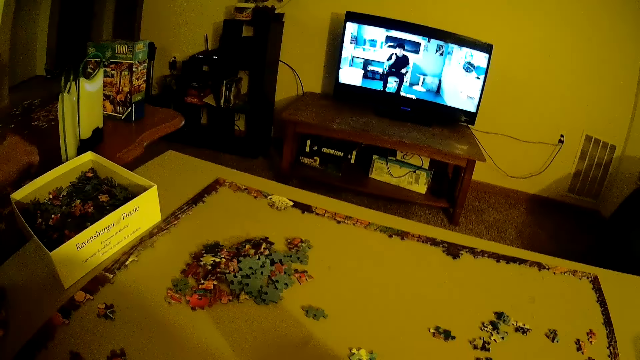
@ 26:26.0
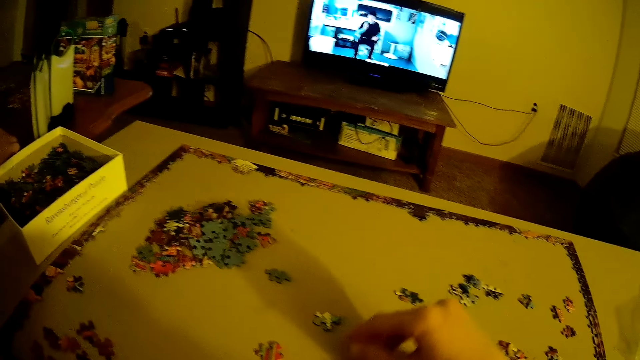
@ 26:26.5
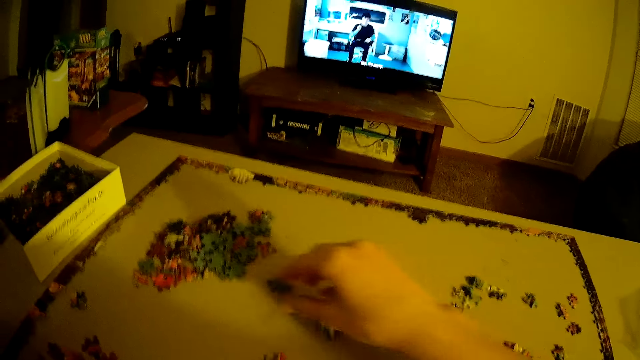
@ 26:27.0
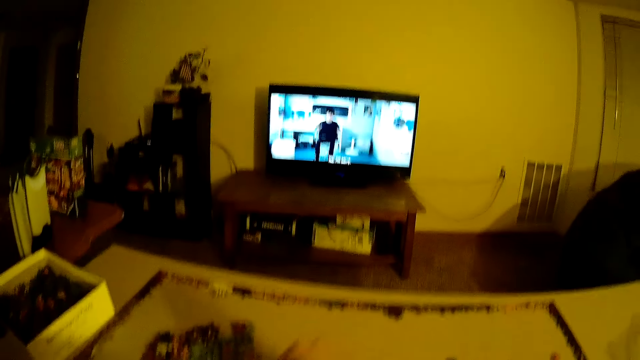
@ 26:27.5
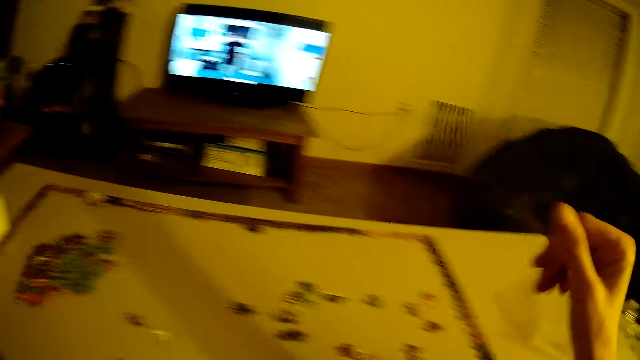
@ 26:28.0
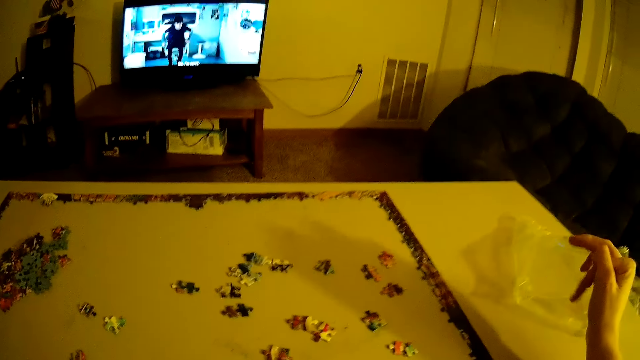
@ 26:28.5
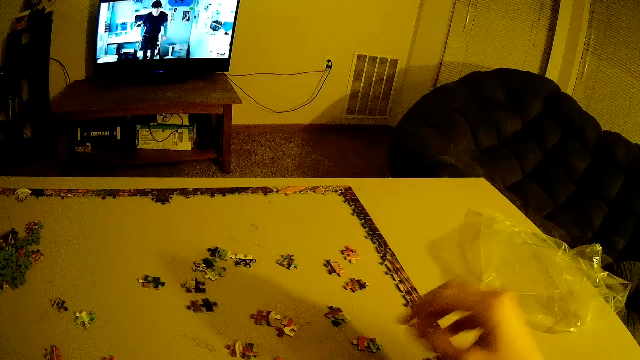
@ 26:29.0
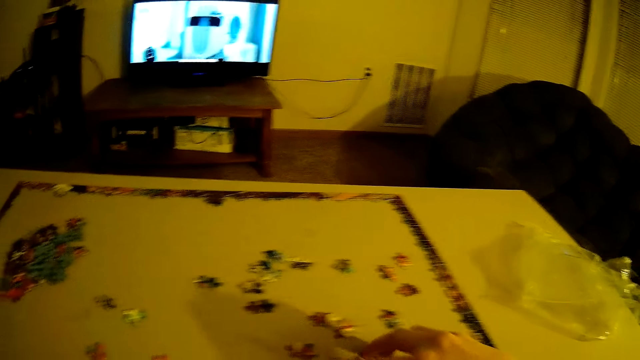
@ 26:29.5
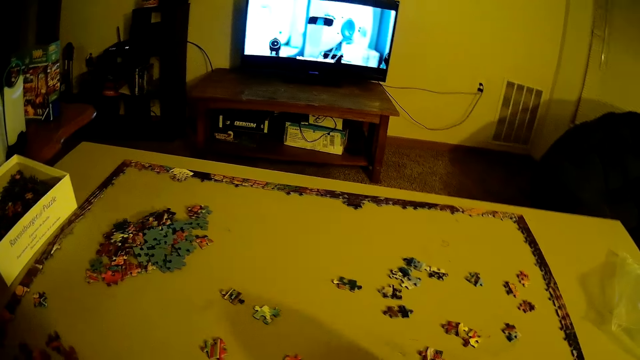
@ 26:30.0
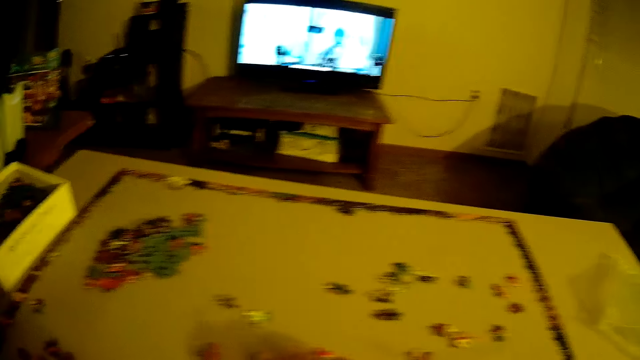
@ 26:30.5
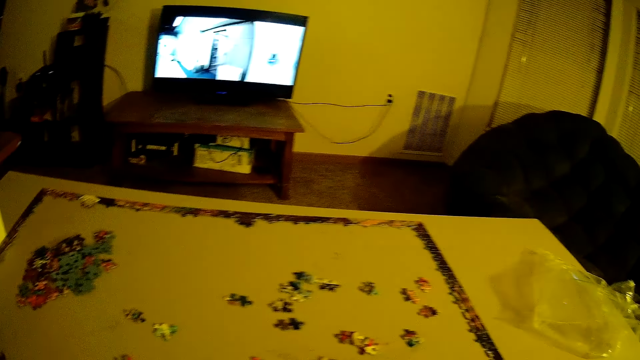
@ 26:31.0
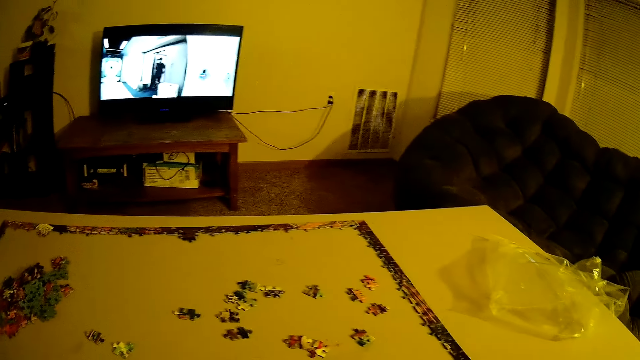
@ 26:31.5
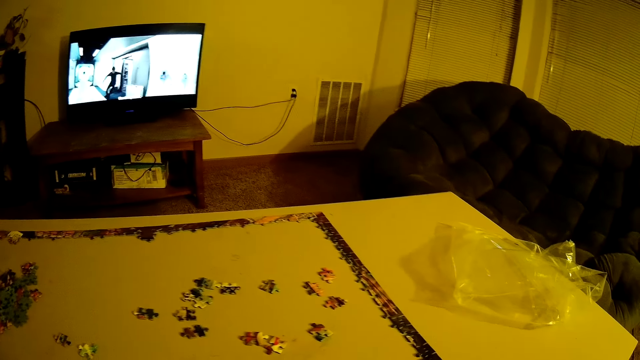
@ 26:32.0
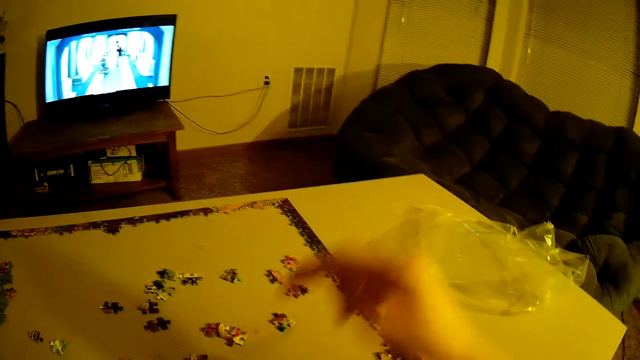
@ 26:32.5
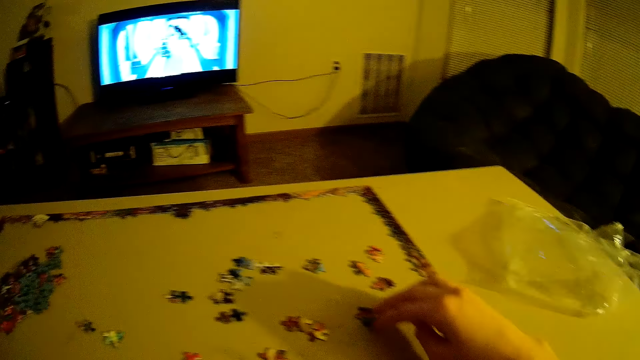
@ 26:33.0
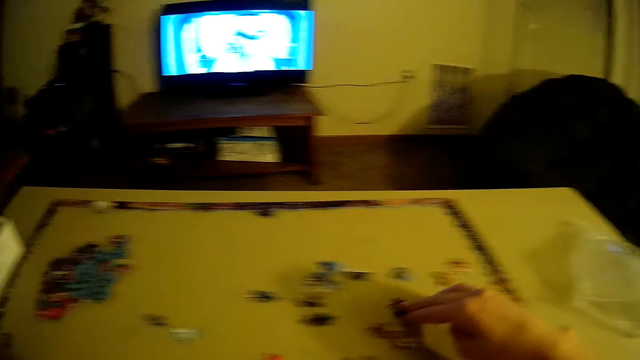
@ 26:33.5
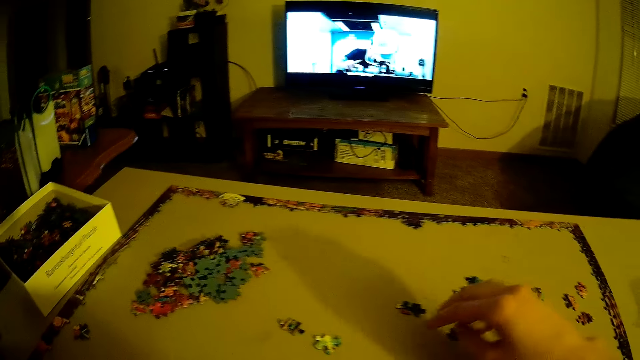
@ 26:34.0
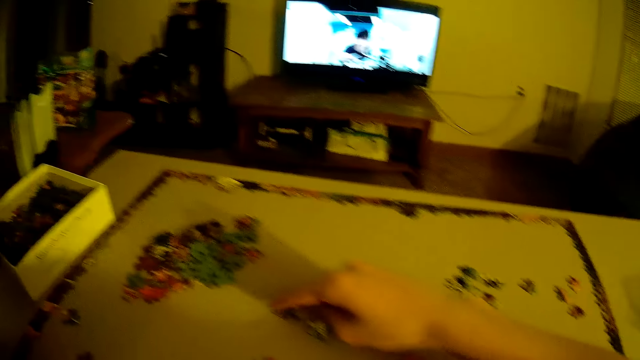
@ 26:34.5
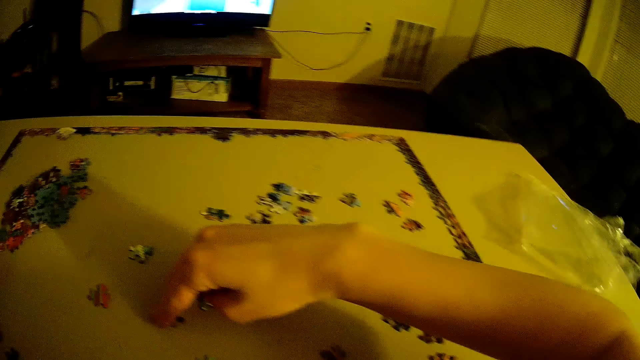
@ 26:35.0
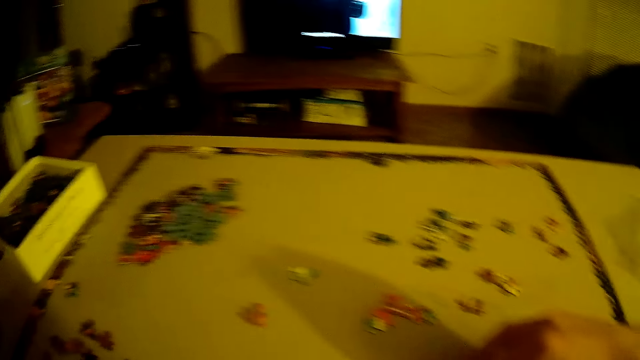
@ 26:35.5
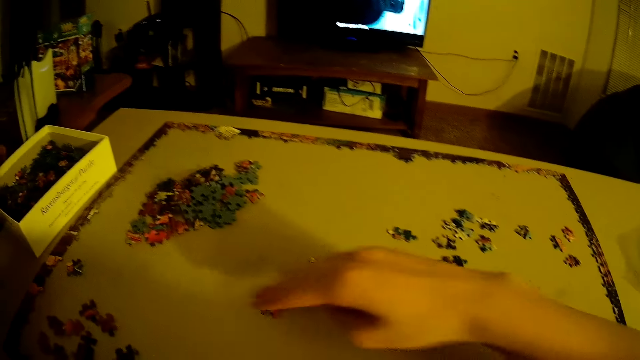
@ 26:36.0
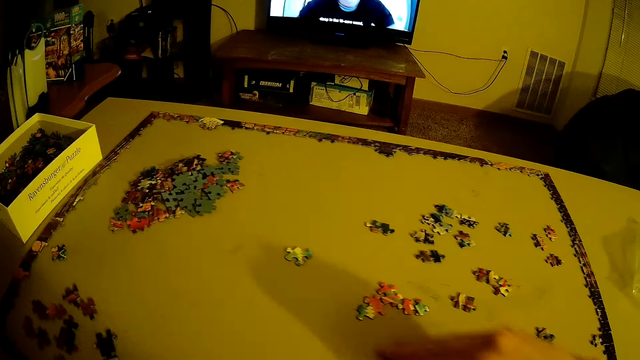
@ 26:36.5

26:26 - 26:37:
The camera wearer slides the card on the table.

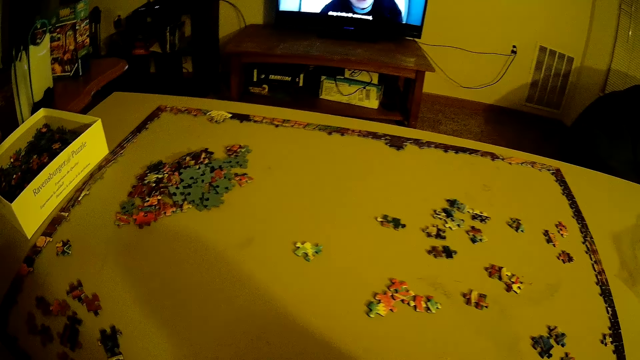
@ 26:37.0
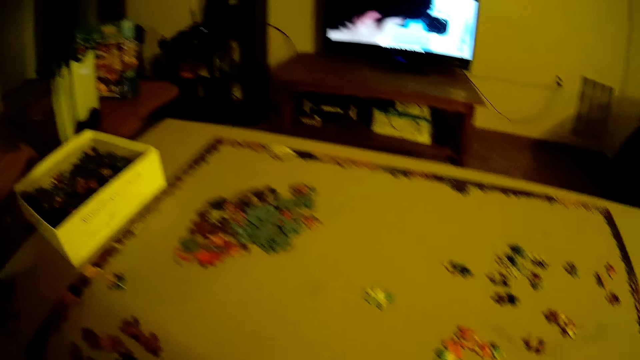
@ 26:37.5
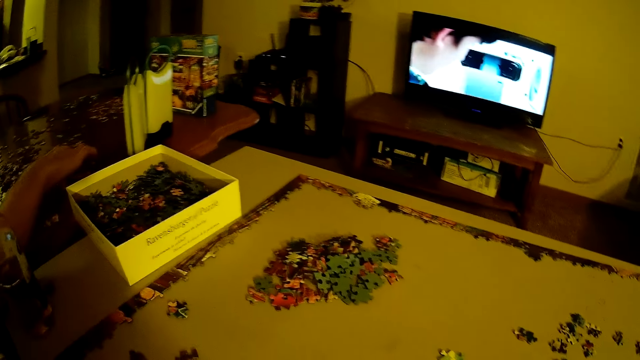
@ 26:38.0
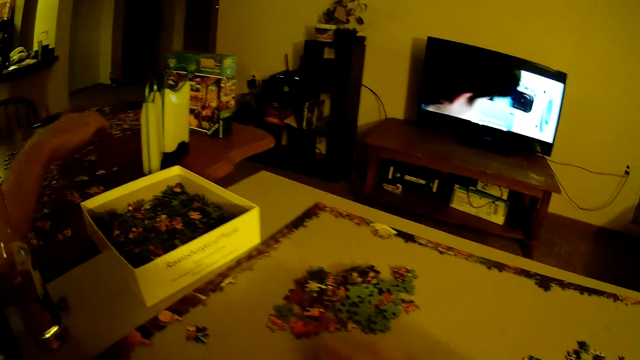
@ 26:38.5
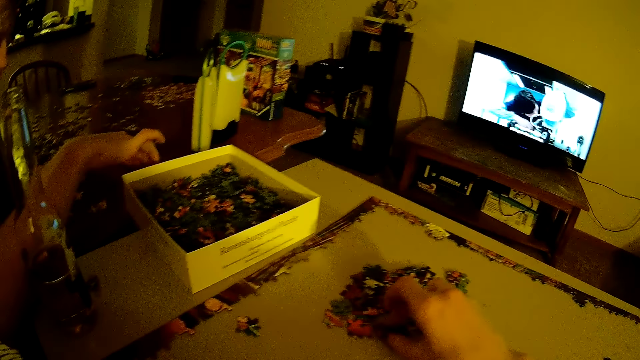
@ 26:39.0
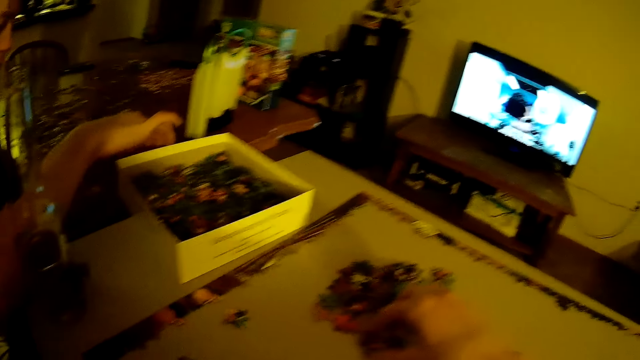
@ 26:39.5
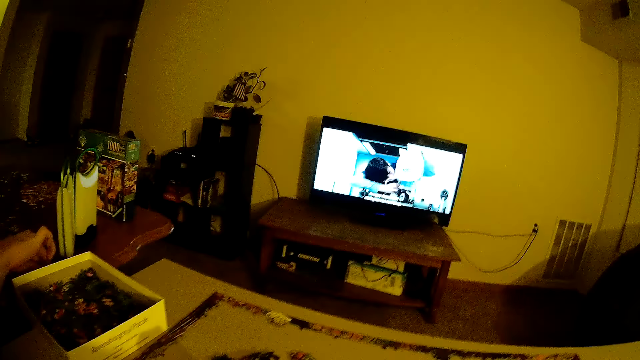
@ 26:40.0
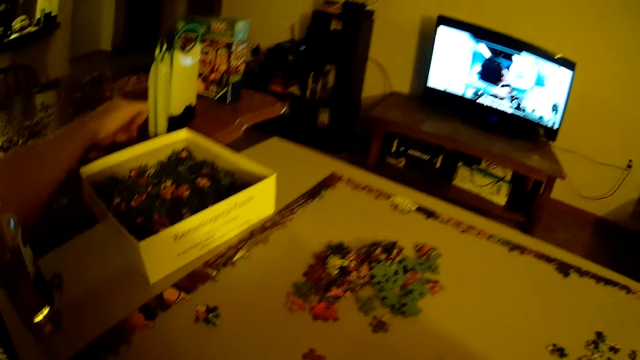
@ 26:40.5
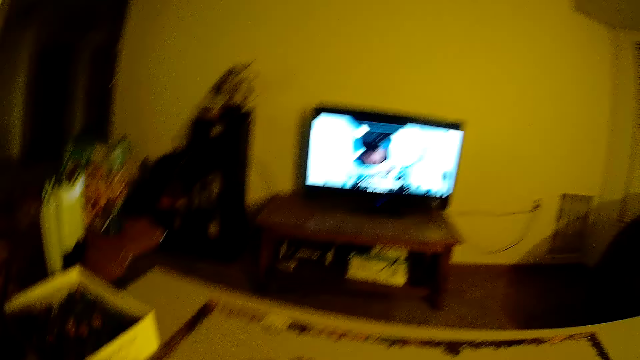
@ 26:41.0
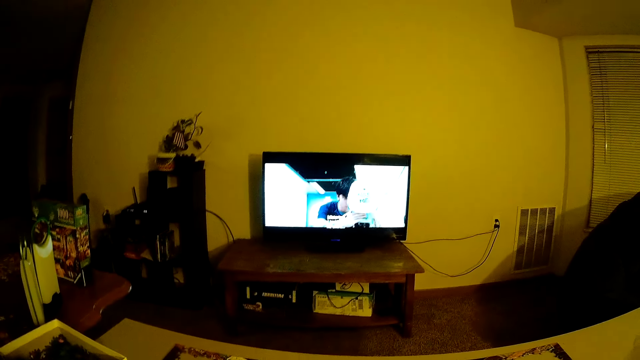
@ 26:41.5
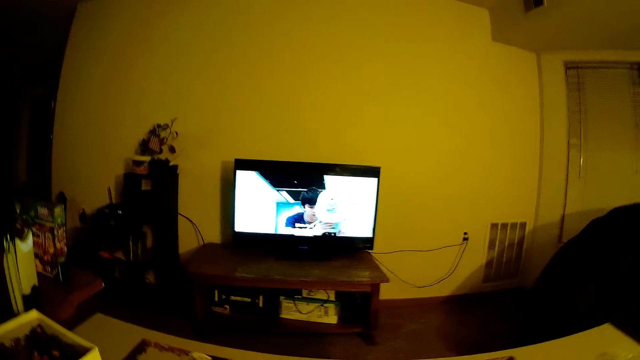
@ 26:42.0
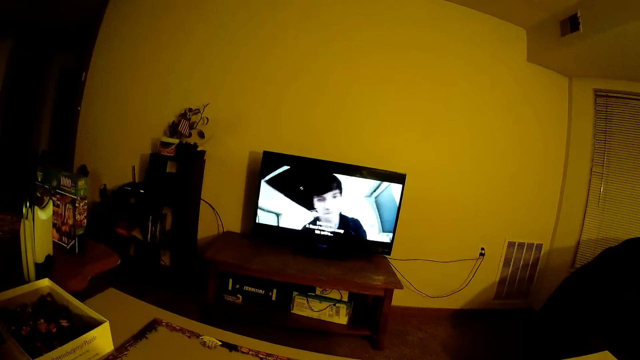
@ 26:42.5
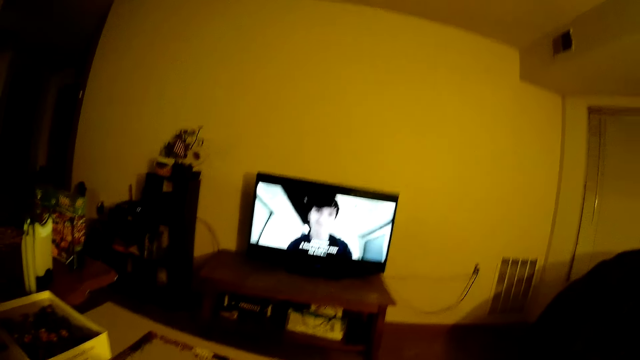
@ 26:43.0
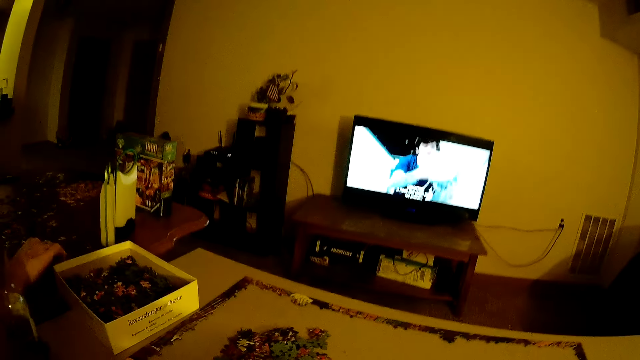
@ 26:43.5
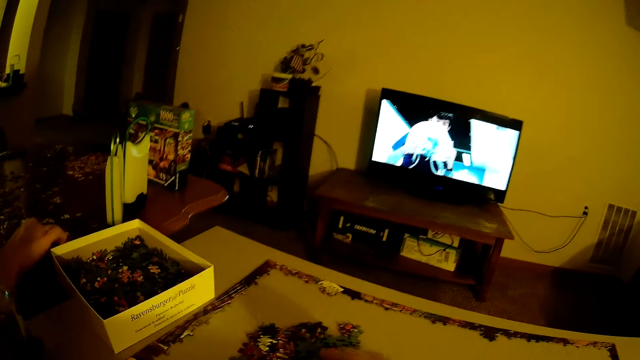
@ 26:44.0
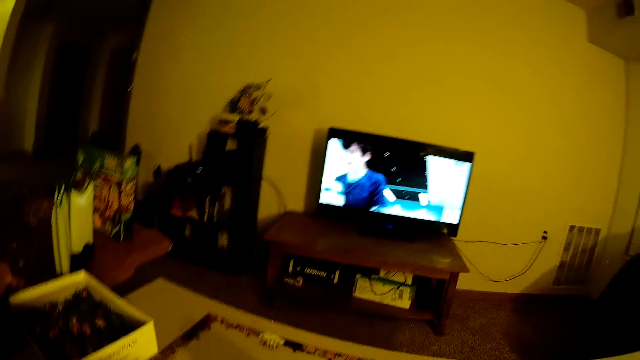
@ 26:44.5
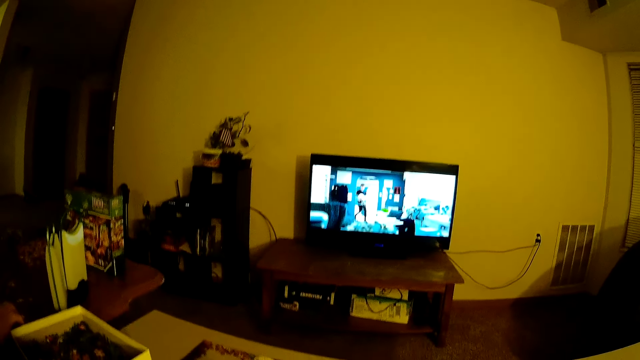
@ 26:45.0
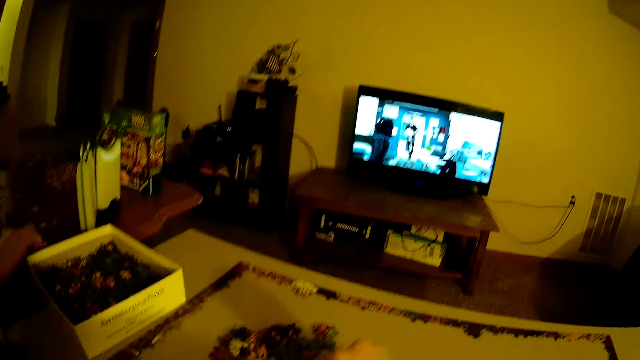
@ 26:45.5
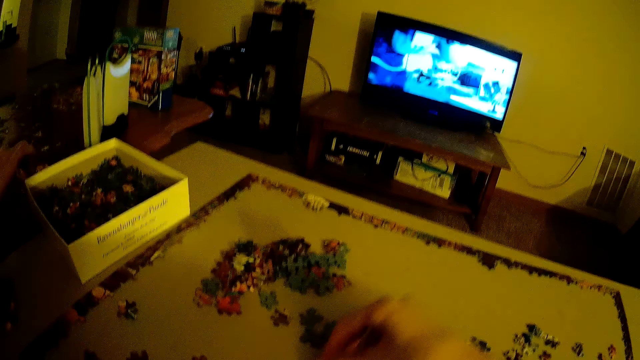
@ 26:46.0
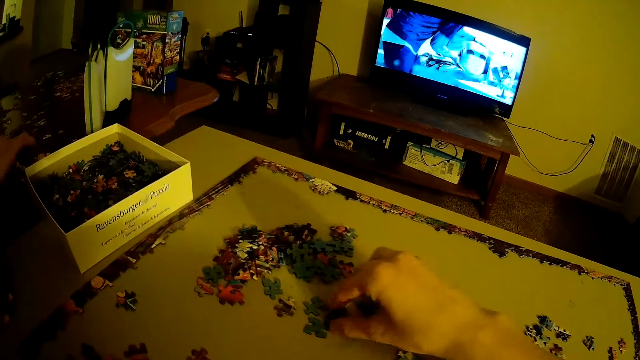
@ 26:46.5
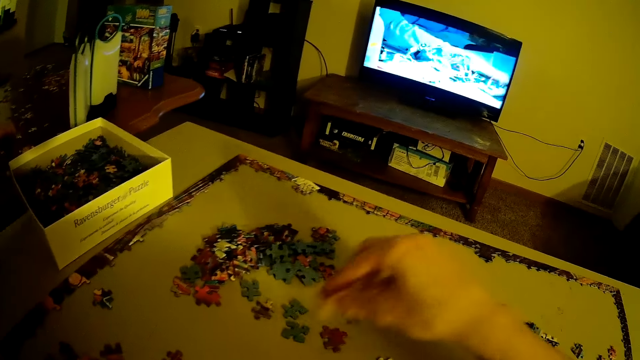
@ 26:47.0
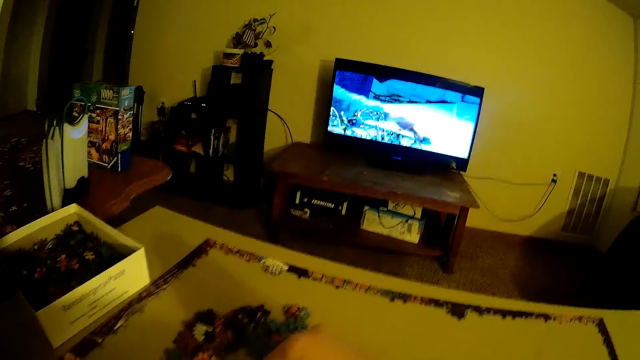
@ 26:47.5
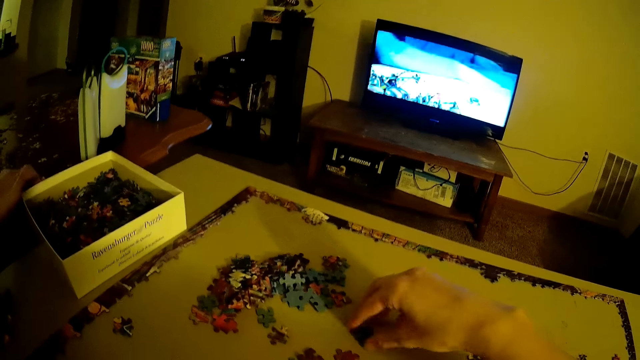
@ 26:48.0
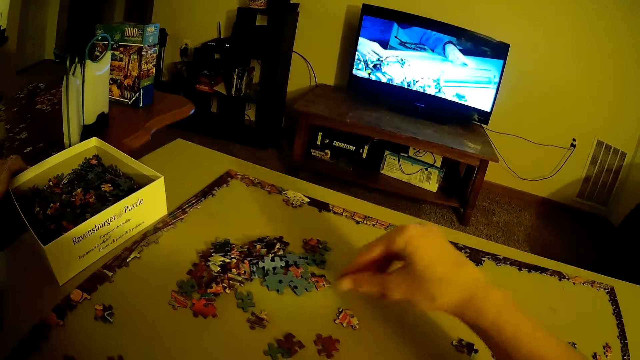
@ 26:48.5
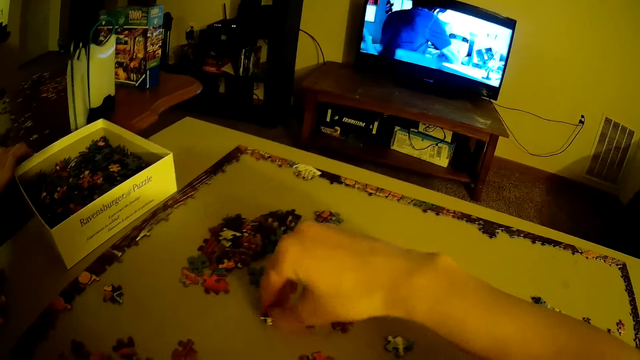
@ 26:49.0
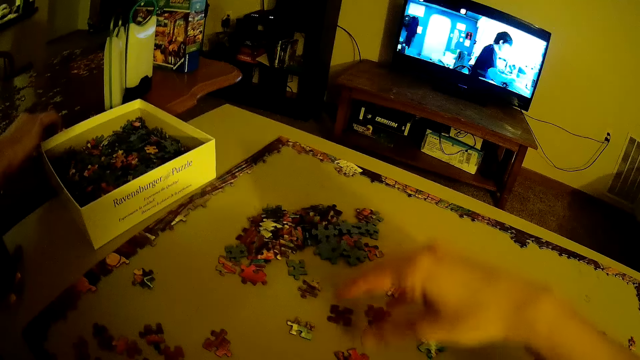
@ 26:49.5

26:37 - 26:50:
The camera wearer picks up a card. They arrange the cards on the table.
